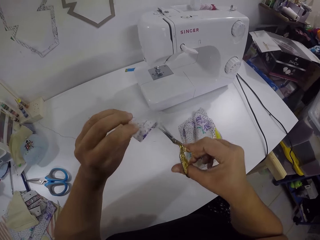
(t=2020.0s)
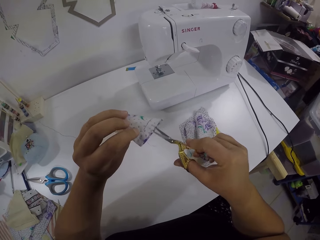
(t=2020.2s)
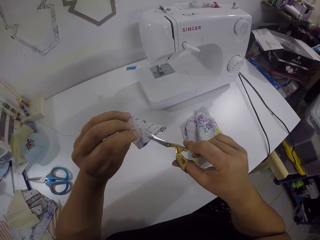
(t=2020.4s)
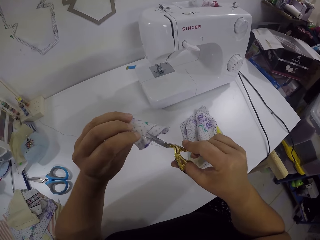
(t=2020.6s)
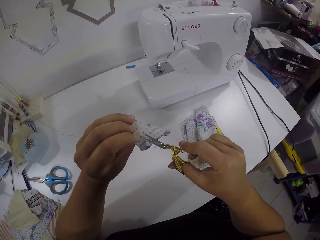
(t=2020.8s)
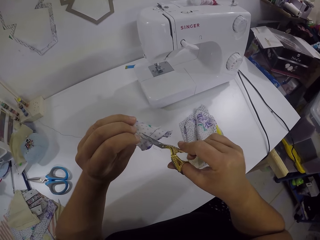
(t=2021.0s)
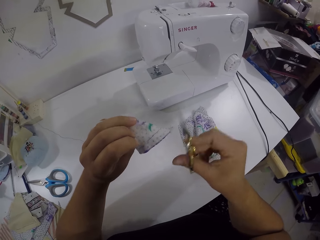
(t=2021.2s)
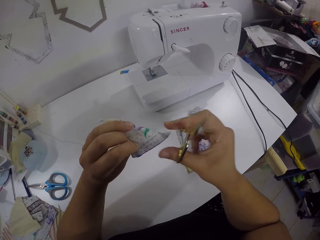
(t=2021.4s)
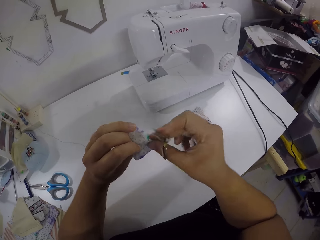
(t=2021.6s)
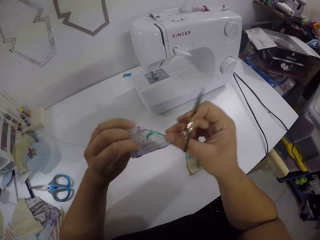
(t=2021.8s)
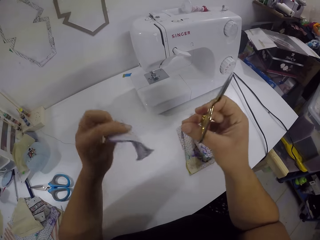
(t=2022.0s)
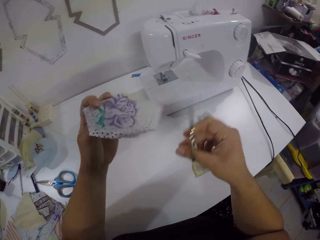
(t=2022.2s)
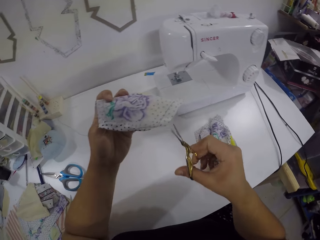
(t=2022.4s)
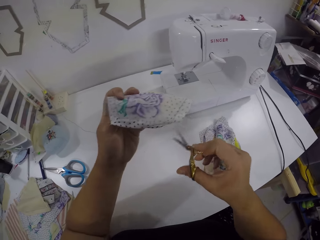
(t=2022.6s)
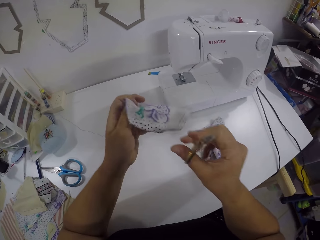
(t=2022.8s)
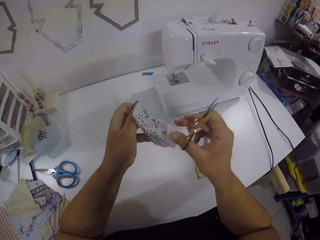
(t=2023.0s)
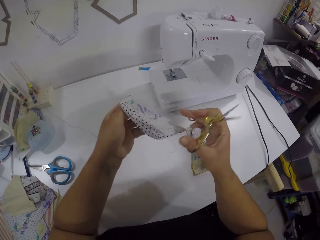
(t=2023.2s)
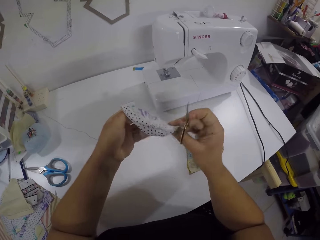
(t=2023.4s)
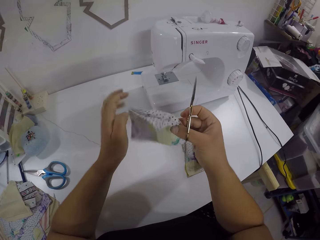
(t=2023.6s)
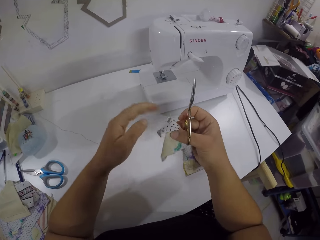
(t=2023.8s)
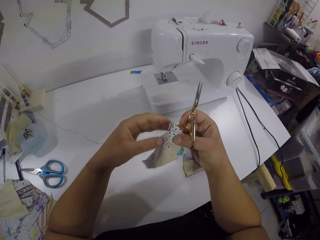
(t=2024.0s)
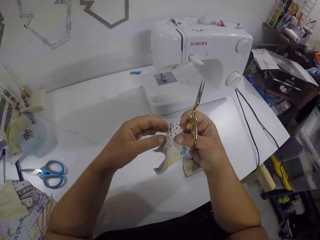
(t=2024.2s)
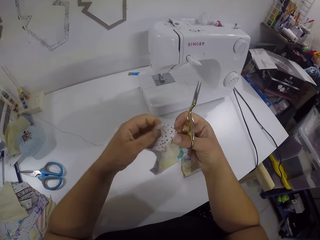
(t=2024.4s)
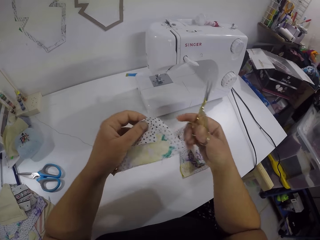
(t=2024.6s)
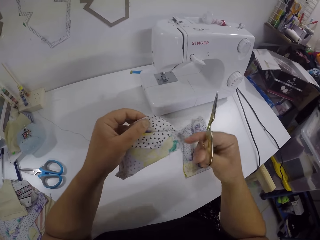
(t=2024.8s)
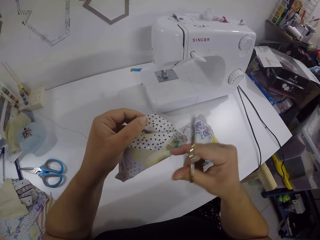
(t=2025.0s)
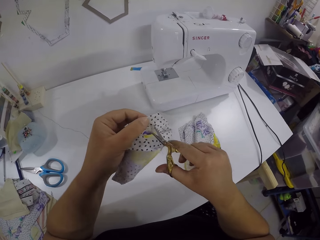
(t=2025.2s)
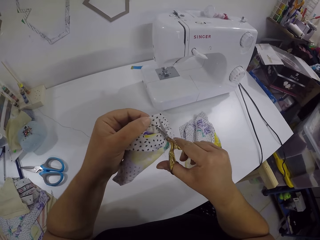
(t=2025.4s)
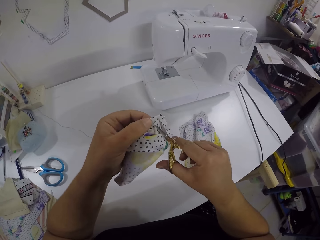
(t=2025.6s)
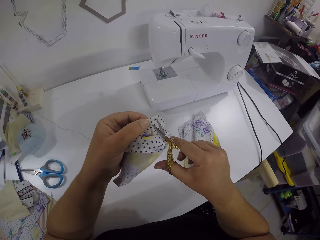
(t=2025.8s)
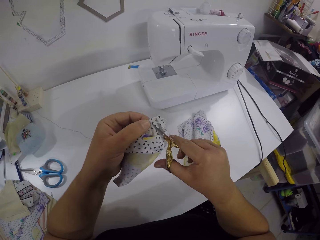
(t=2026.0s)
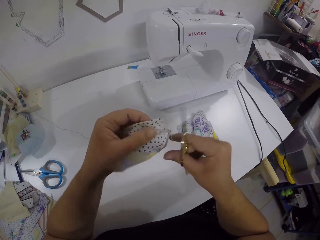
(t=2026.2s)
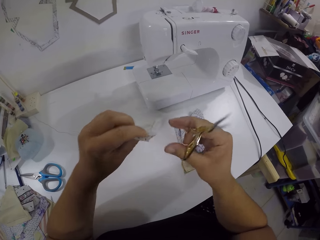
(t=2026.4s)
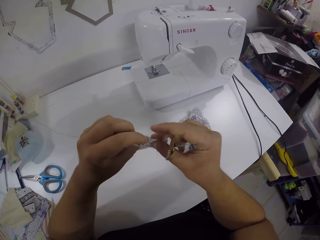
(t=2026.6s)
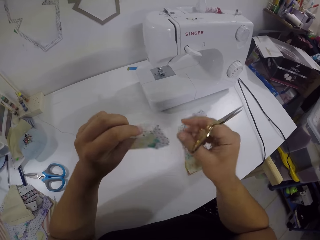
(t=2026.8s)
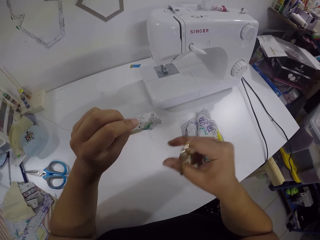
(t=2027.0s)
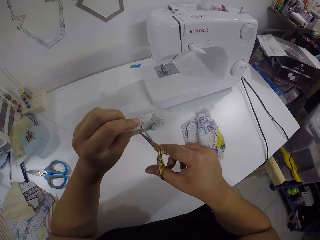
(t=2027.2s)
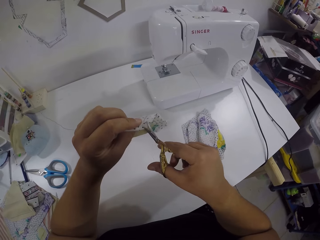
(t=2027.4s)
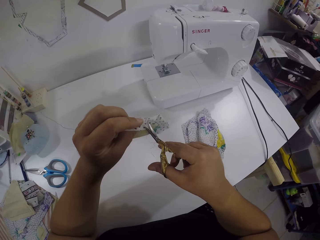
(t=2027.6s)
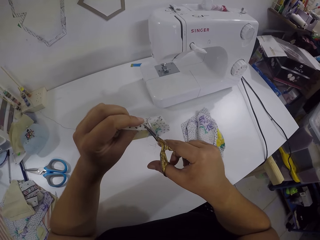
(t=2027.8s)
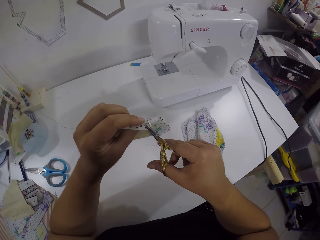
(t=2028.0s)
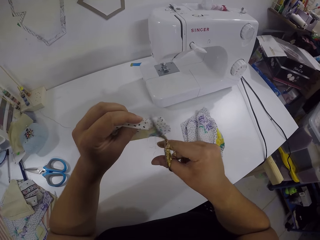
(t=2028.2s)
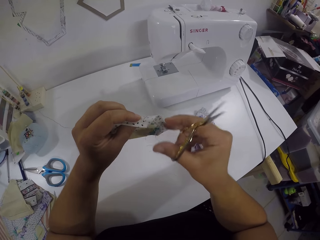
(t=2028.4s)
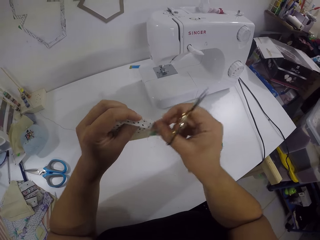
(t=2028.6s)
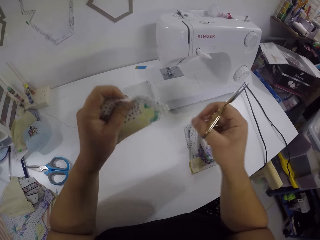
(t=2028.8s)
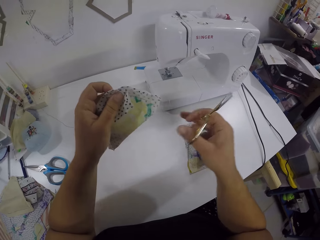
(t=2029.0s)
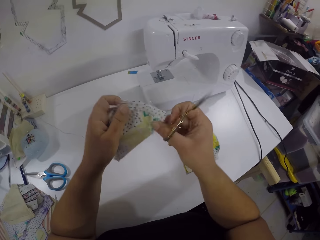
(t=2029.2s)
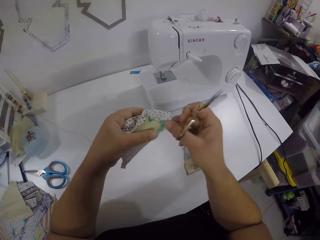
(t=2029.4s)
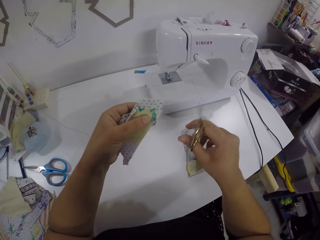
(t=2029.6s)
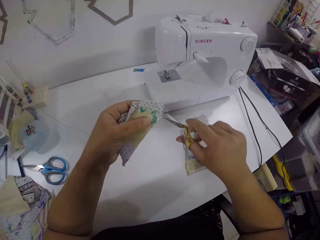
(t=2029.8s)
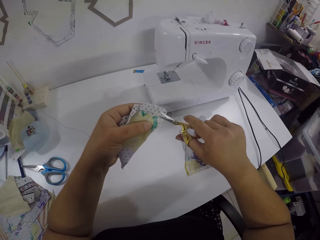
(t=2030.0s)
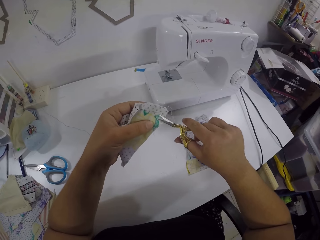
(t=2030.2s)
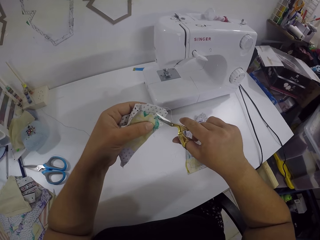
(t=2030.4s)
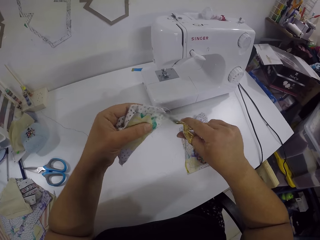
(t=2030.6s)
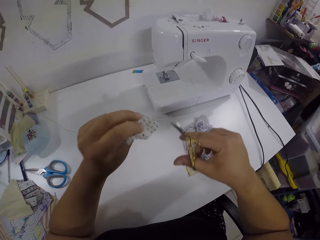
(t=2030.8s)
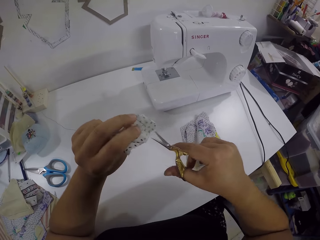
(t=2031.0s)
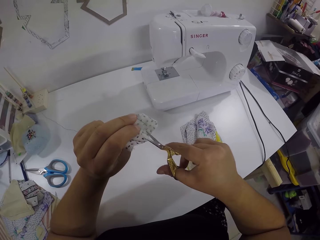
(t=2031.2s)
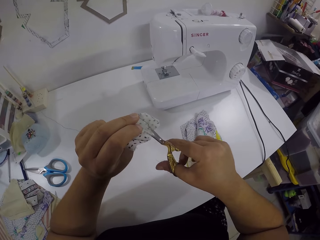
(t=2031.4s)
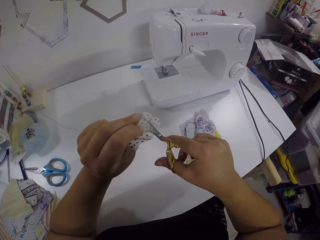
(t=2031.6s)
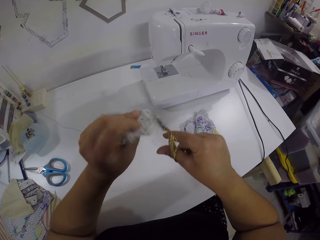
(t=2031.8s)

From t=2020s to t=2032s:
The camera wearer drops thread on the table with the right hand. She removes threads on the fabric with scissors in the right hand. She removes thread from the fabric with the right hand. She turns the fabric with the left hand. She turns the fabric with her hands. She holds the fabric with the left hand. She removes threads on the fabric with the scissors in the right hand. She removes thread from the piece of cloth with her right hand. She turns the fabric with the left hand. She removes threads on the fabric with the scissors in the right hand. She removes thread from the fabric with the right hand. She holds the fabric with the left hand. She removes threads on the fabric with the scissors in the right hand.

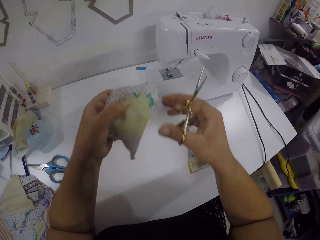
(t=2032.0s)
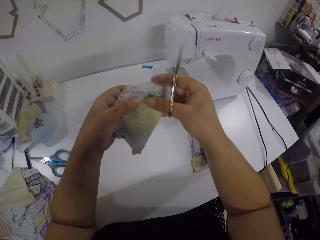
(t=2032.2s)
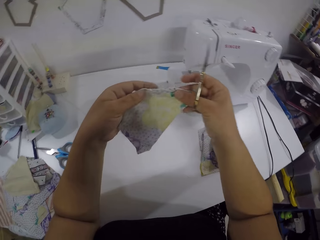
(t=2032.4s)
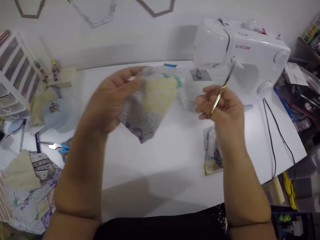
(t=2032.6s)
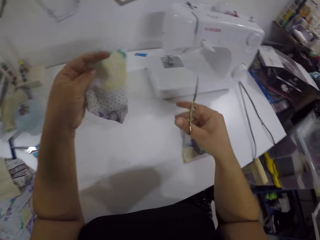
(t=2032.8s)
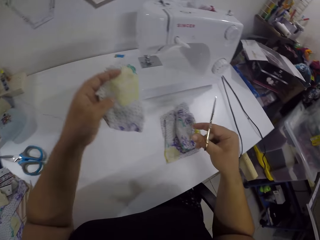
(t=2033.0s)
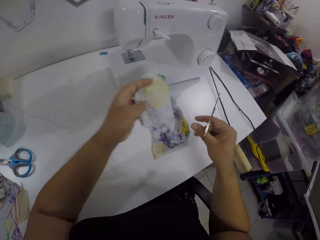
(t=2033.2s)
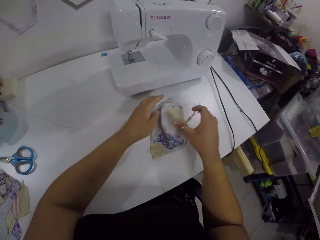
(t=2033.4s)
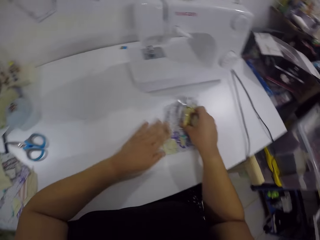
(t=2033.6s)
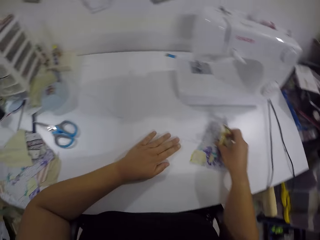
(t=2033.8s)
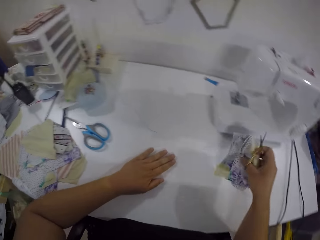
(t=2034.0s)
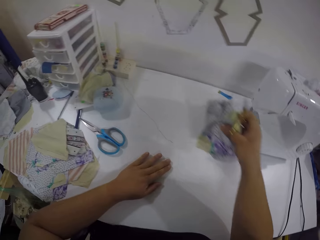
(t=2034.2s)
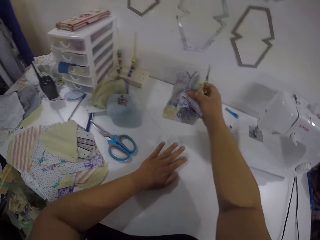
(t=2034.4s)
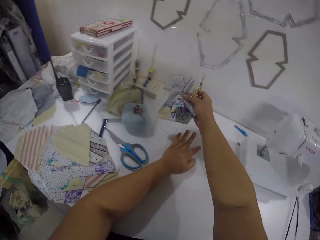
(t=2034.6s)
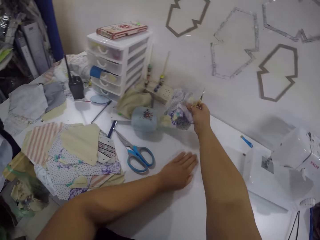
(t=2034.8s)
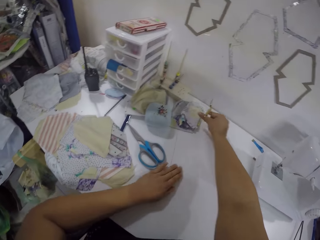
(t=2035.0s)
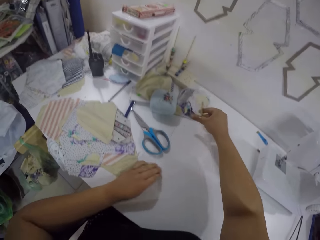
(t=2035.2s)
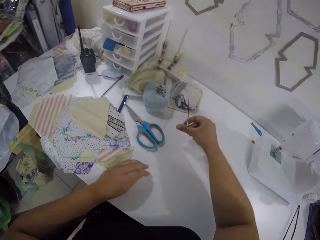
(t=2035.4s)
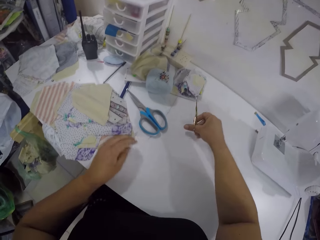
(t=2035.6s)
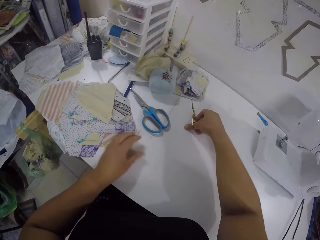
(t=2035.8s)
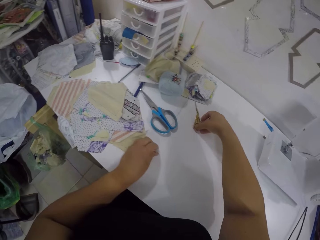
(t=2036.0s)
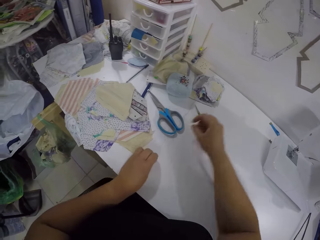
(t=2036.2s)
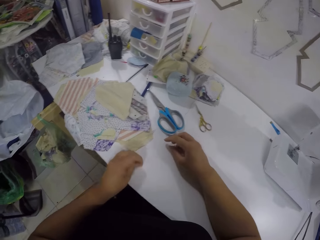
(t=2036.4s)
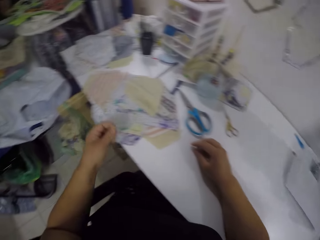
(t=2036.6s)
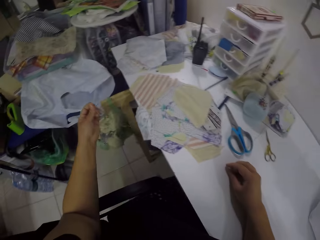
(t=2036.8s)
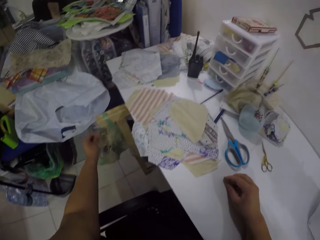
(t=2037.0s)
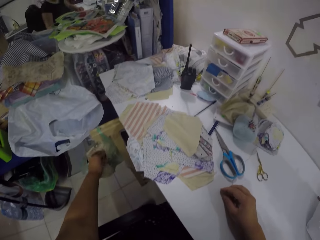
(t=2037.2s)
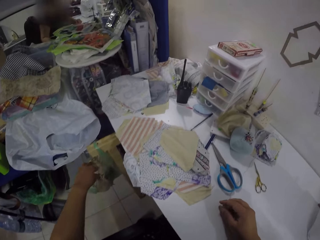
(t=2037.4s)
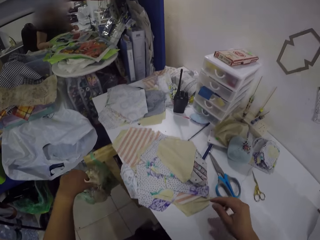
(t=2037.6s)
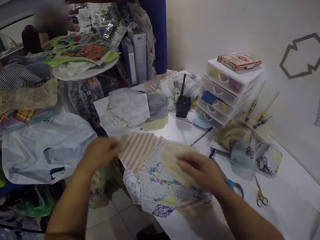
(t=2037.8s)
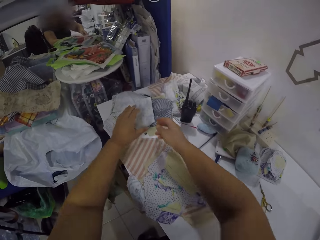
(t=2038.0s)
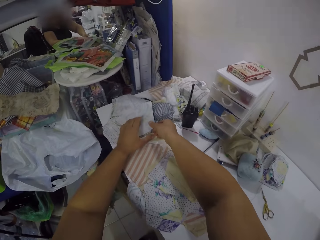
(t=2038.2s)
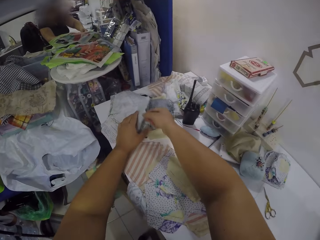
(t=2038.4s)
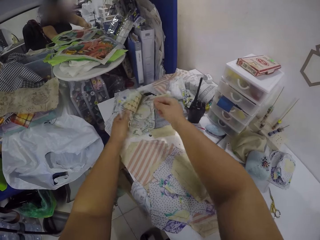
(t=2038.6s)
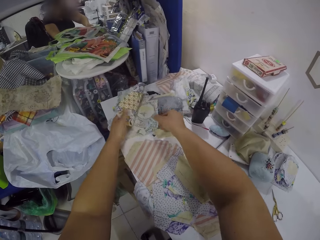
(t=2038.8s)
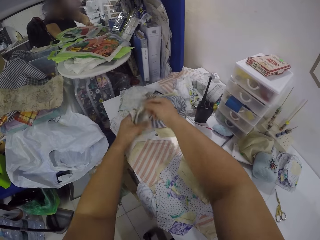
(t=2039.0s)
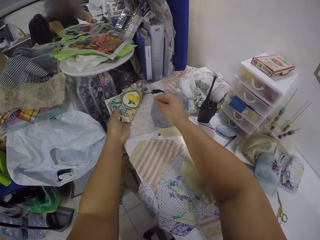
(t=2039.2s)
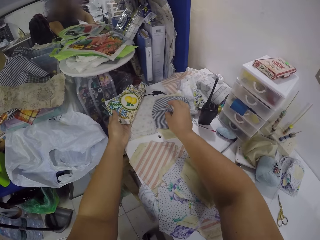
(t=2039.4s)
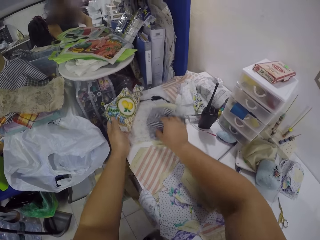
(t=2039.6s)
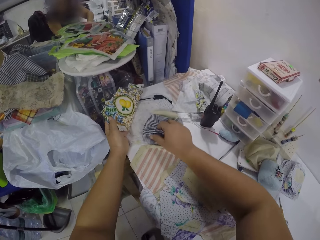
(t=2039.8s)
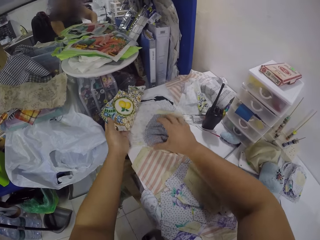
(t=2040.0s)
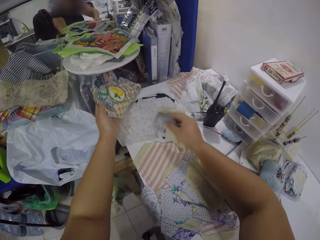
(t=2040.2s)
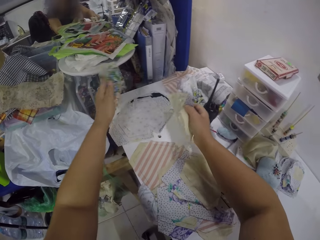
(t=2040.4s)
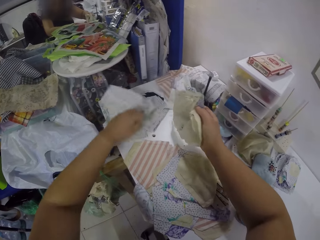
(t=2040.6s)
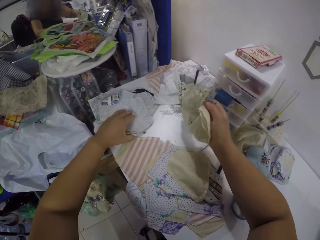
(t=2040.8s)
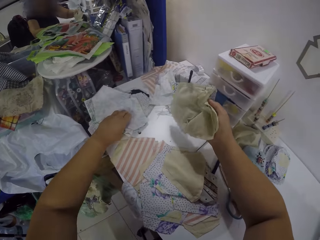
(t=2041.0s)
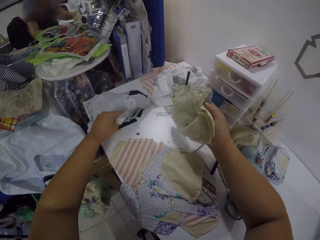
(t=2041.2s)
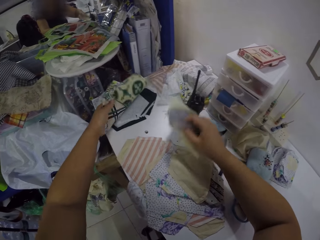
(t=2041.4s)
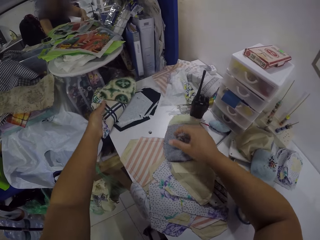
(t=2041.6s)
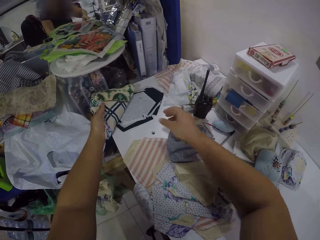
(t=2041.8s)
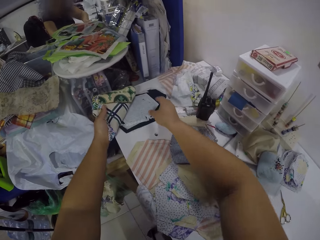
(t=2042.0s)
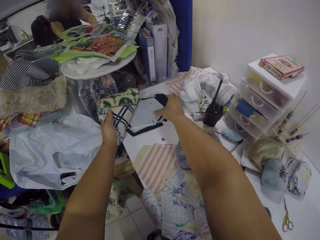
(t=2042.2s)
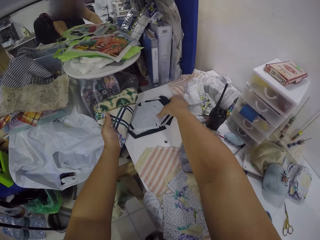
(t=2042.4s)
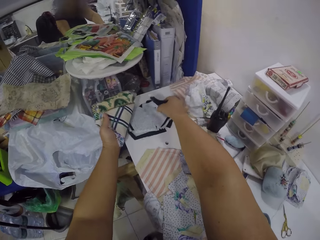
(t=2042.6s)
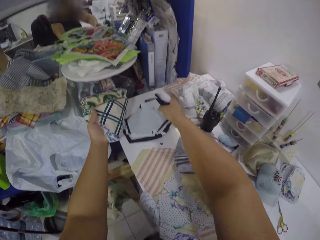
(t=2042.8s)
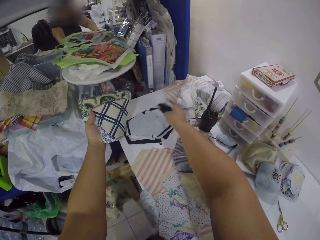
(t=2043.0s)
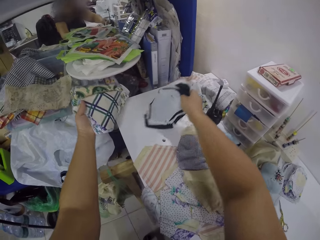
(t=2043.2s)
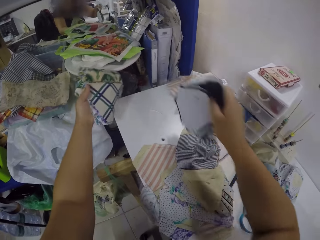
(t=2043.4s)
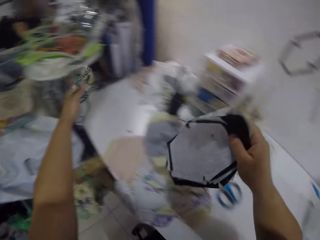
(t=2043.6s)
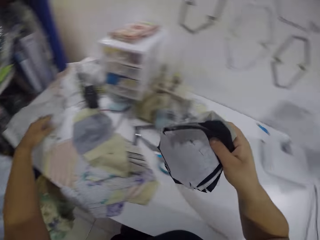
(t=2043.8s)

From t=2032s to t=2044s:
The camera wearer holds the fabric with both hands. She holds the fabric with the left hand. She drops the fabric on the table with the left hand. She moves her left hand on the table. She picks the fabric from the table with the right hand. She picks threads from the table with her left hand. She moves the fabric on the table with the right hand. She drops the fabric on the table with the right hand. She drops the scissors on the table with her right hand. She moves both hands. She drops the fabric on the dustbin with the left hand. She moves the fabric on the table with the right hand. She holds the fabric with the left hand. She moves the fabric with the right hand. She picks the fabric from the table with the right hand. She drops the fabric on the table with the left hand. She turns the fabric with the left hand. She drops the fabric on the table with the right hand. She picks the fabric from the table with the right hand.
